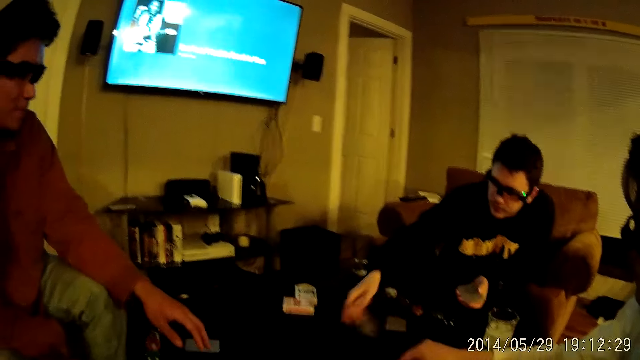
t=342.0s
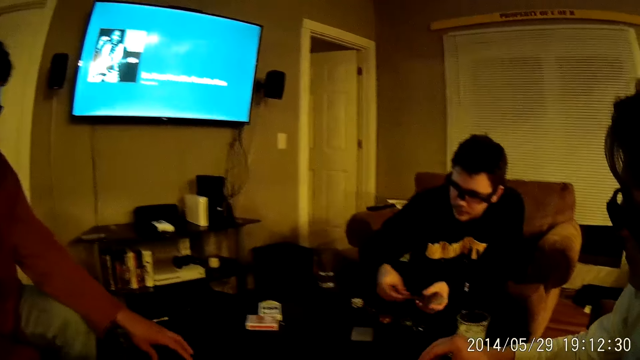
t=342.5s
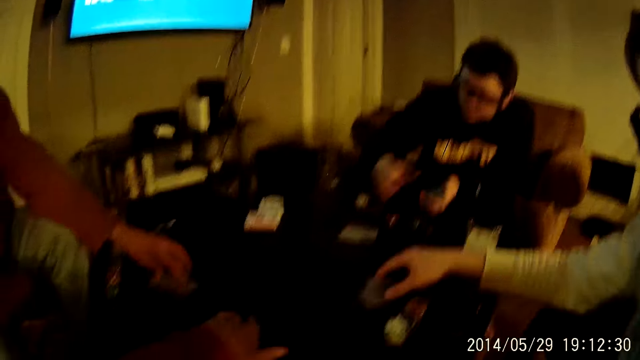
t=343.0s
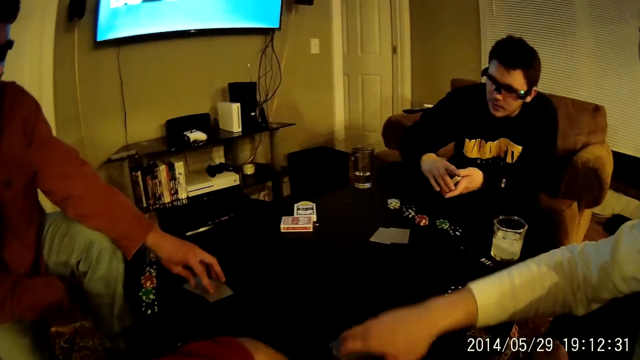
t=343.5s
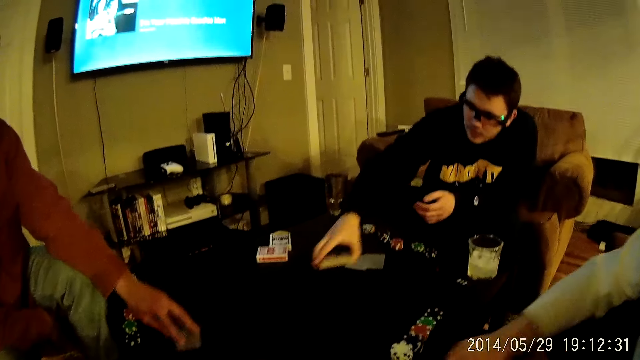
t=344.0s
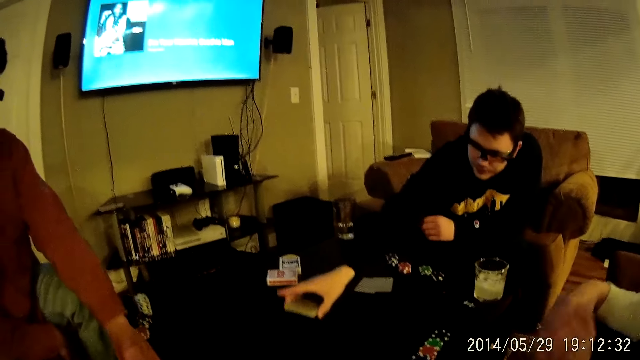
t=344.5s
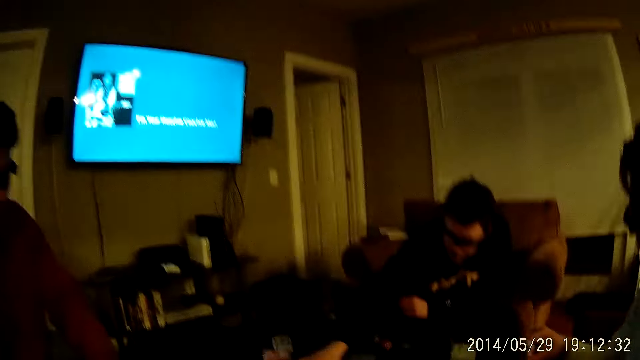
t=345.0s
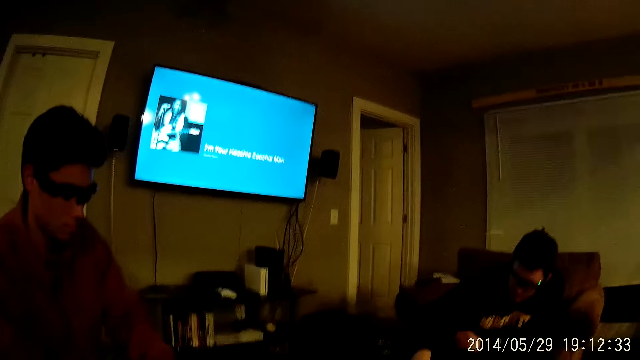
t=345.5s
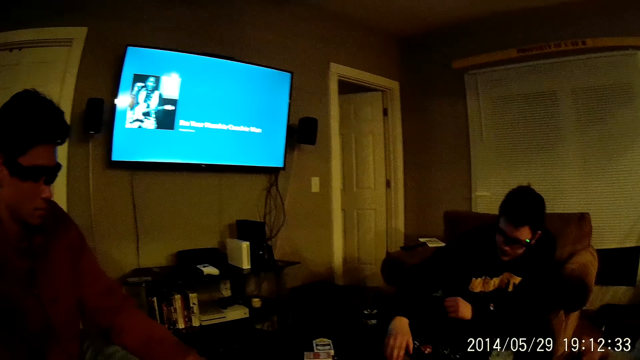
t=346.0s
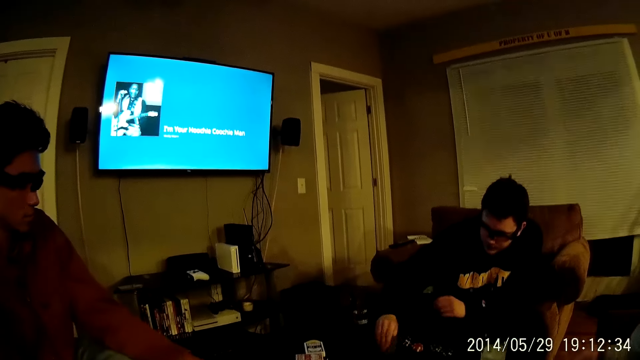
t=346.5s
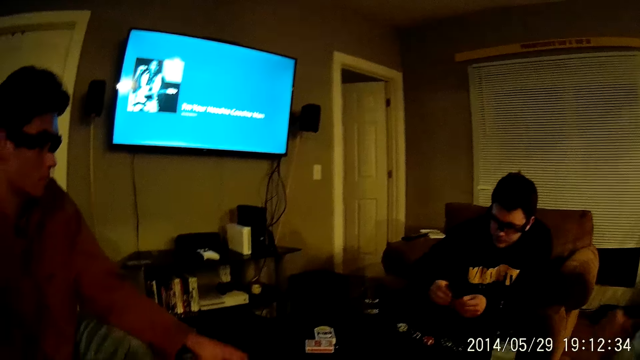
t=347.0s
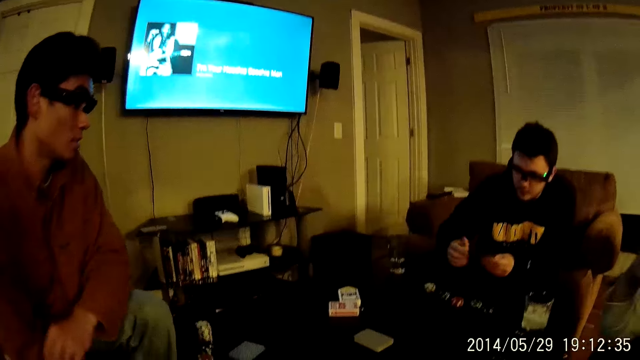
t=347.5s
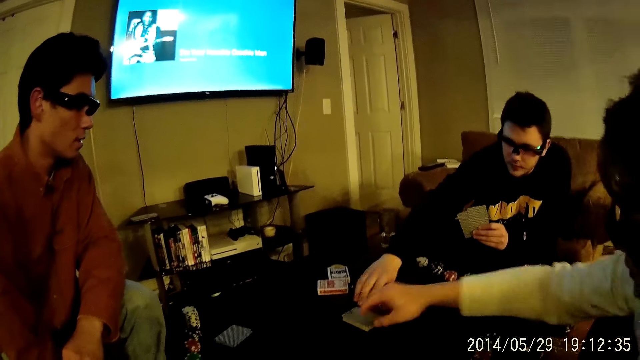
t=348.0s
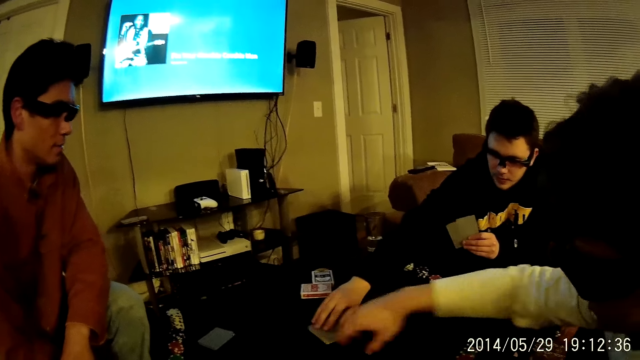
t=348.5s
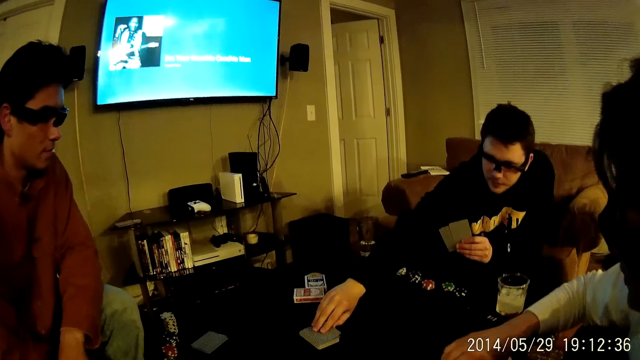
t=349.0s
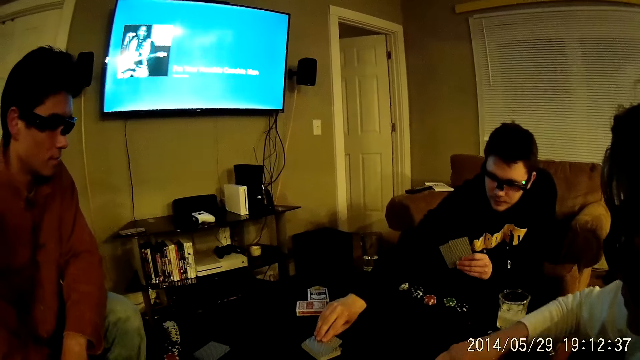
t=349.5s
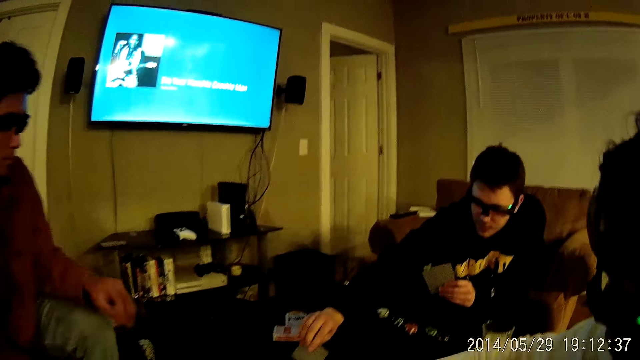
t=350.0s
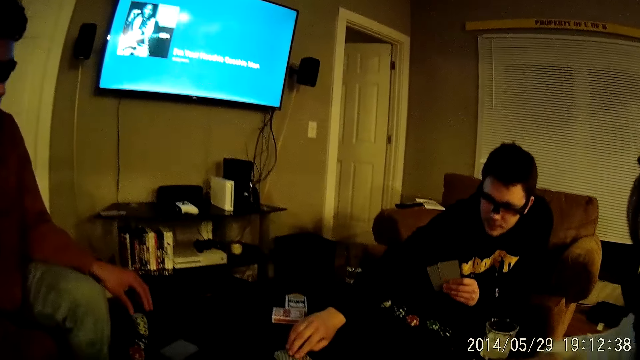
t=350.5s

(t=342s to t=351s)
A man picks a card on the table with his right hand. Another man moves cards on the table with his left hand. The first man moves the card on the table to the camera wearer with his right hand. The camera wearer picks the card. A third man drops the card on the middle of the table with his right hand. The second man picks a card on the table with his left hand. The third man picks the card on the table with his right hand. He transfers the cards in his right hand to his left hand and moves the card on the table with his right hand. The first man touches the cards. The third man picks a card on the table with his right hand.

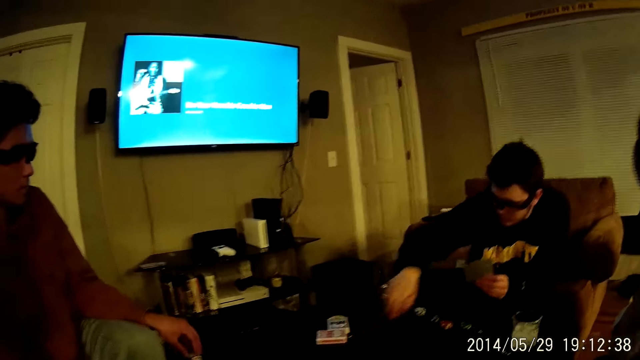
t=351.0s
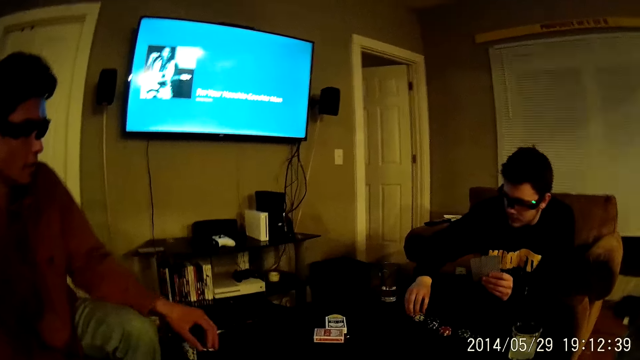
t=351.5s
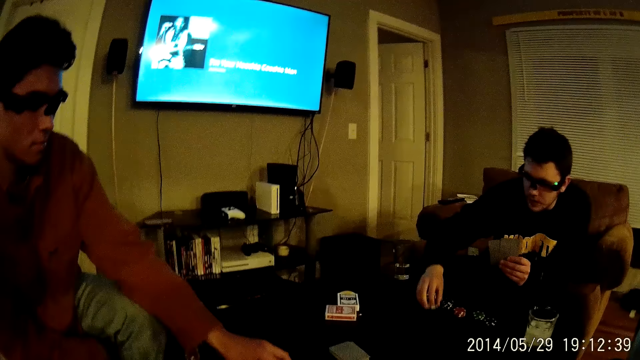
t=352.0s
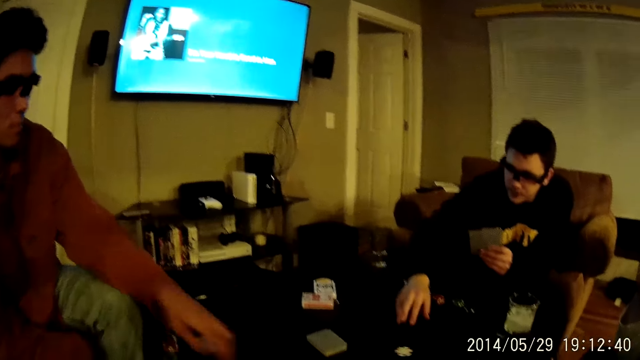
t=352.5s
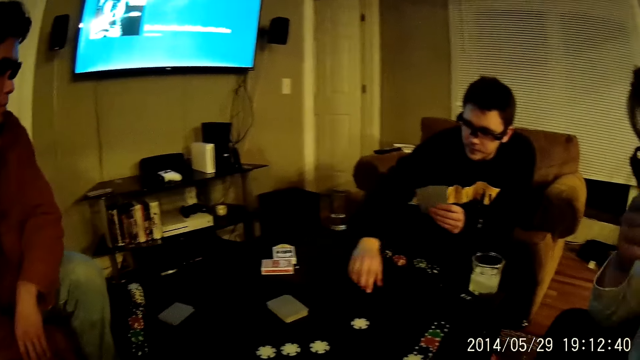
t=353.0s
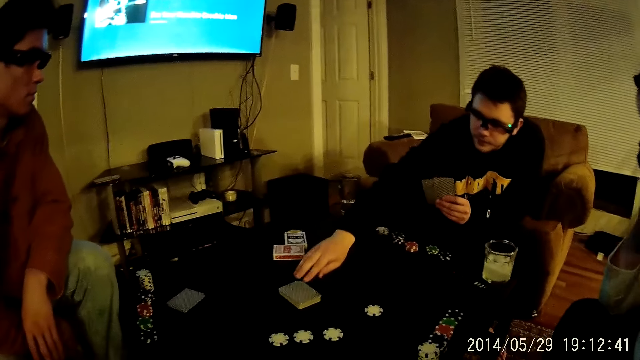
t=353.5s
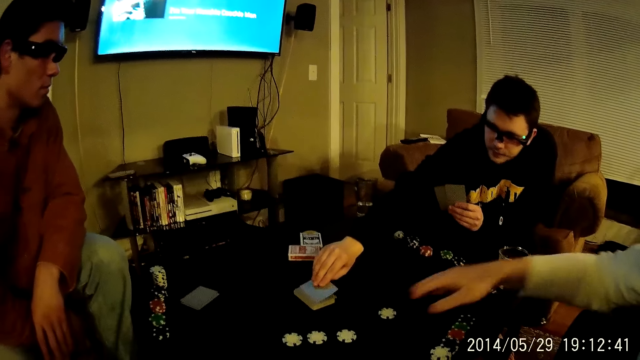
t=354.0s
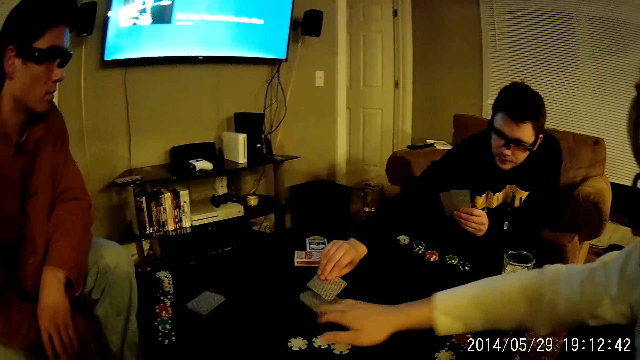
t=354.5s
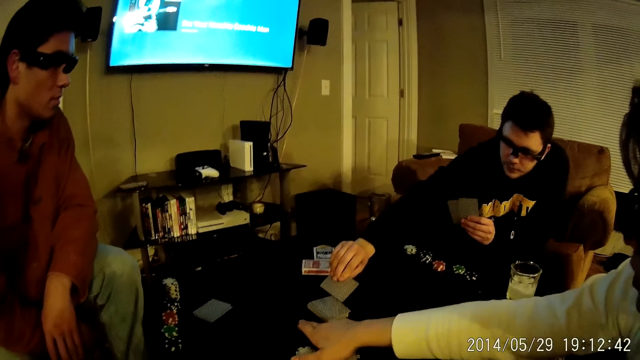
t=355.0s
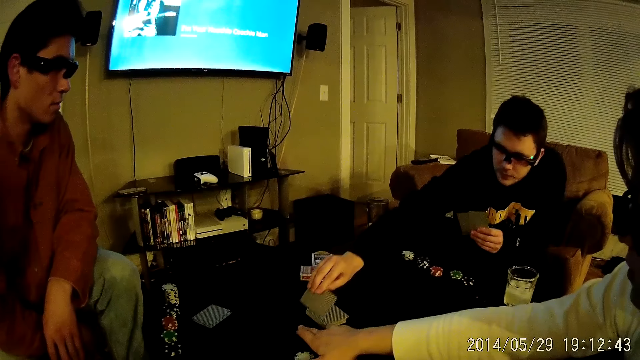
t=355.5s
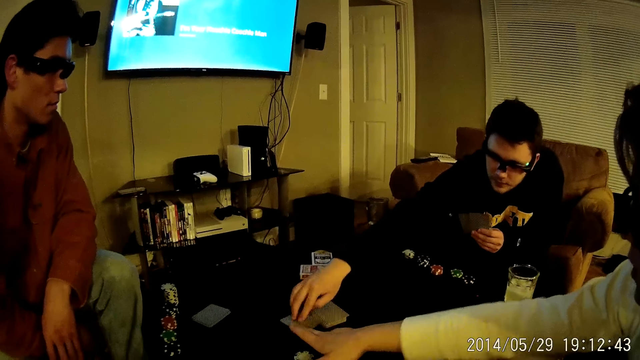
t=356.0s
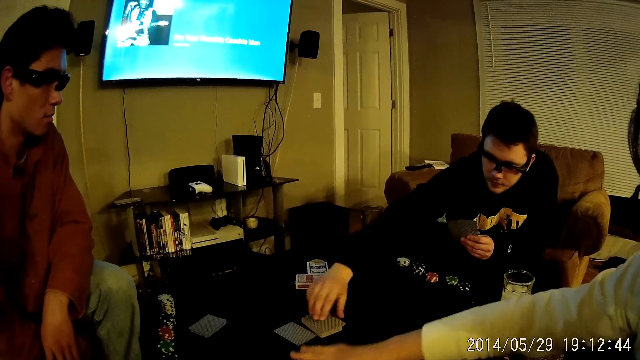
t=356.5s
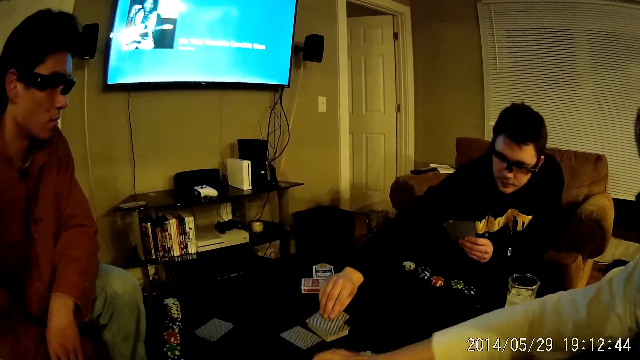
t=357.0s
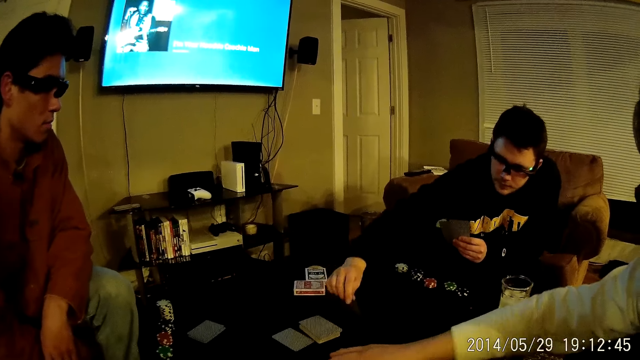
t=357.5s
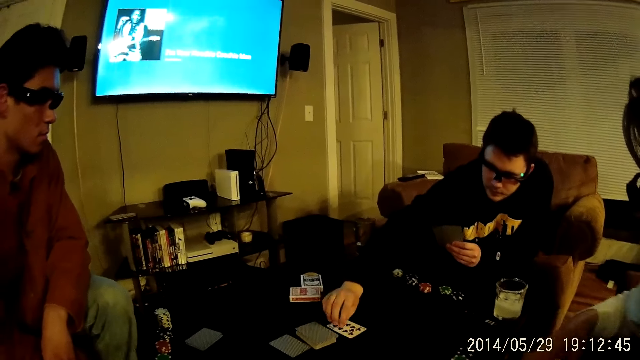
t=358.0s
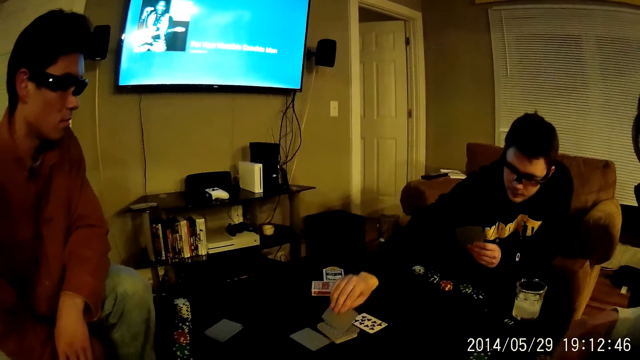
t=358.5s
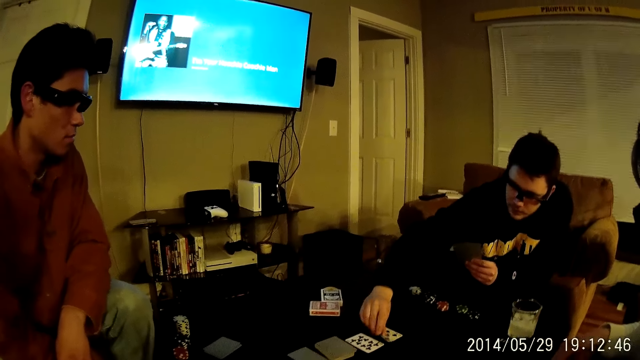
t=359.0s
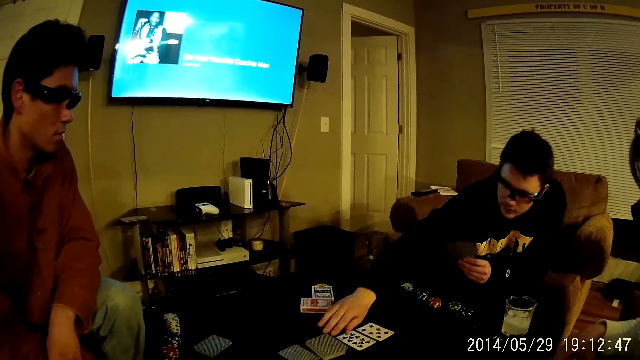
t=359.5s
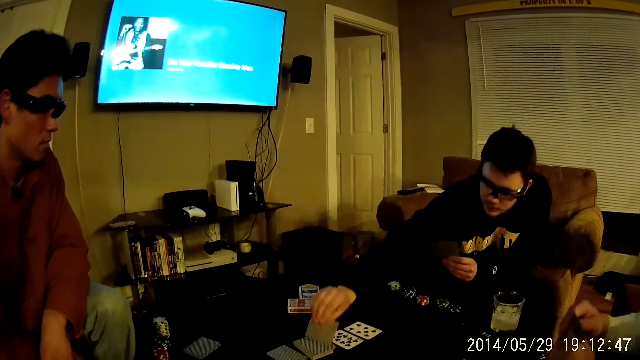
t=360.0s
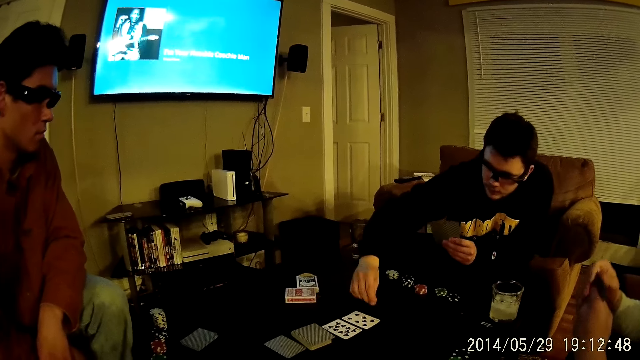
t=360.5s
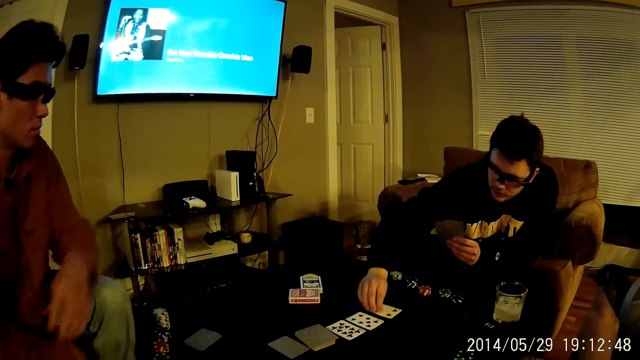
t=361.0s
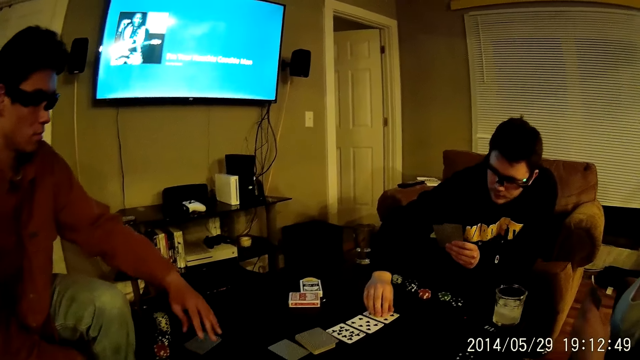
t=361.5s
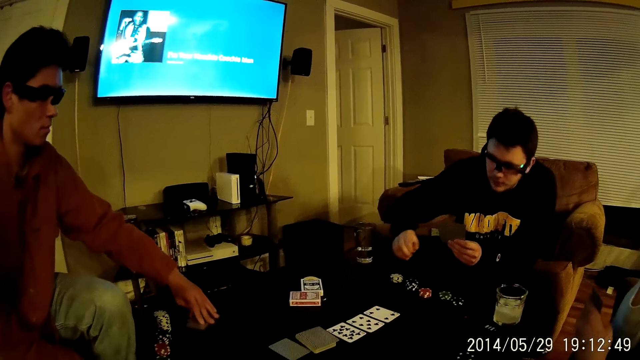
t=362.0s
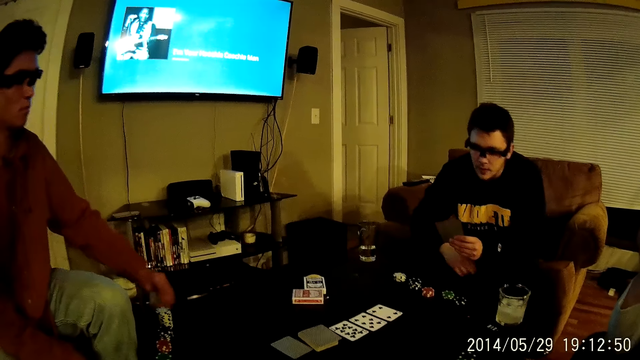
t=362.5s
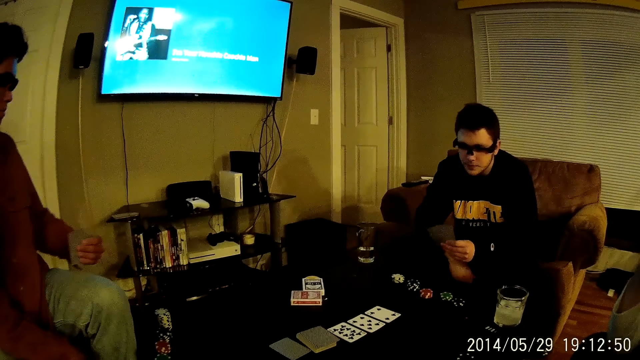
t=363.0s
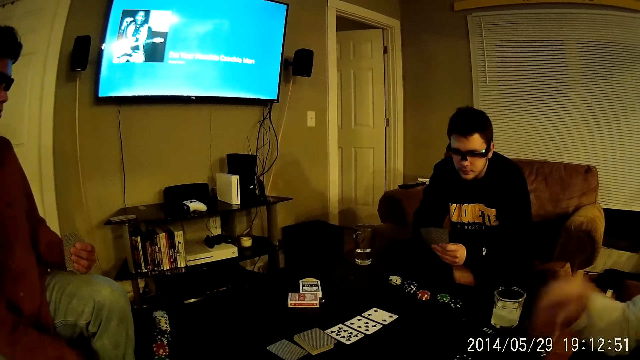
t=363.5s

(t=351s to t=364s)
A man drops a poker chip from the poker stack on the table with his left hand. Another man drops a poker chip from the poker stack on the table with his right hand. He picks a card on the table with his right hand. A third man packs poker chips on the table with his right hand and holds the table. The second man drops the card in his right hand on the table, picks a card on the table with his right hand, drops the card in his right hand on the table, picks a card on the table with his right hand, drops the card in his right hand on the table, picks a card on the table with his right hand, and drops the card in his right hand on the table. The first man picks a card on the table with his left hand.
